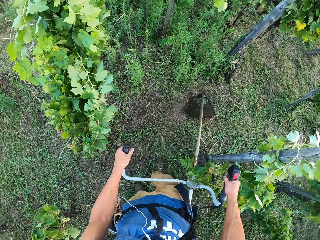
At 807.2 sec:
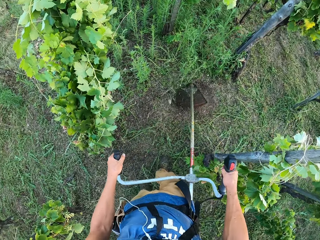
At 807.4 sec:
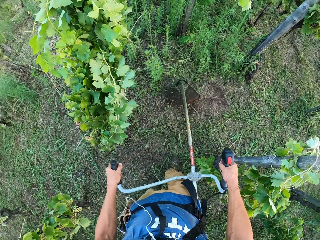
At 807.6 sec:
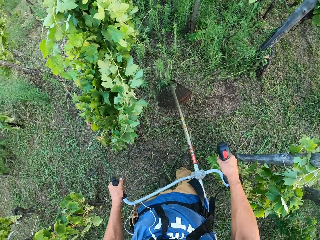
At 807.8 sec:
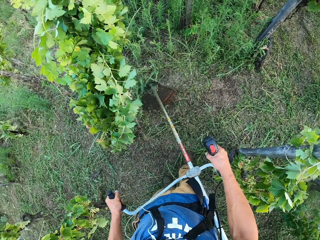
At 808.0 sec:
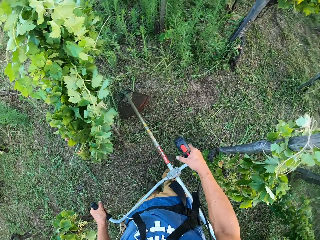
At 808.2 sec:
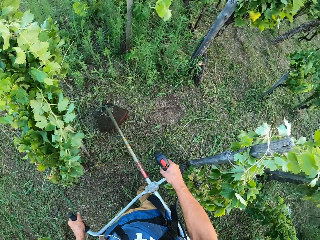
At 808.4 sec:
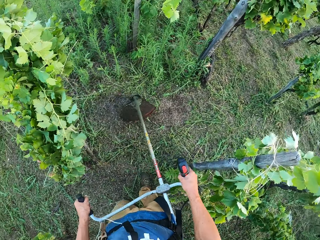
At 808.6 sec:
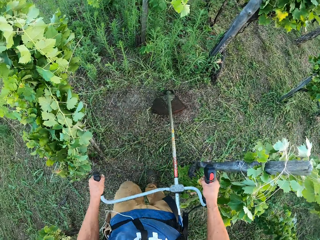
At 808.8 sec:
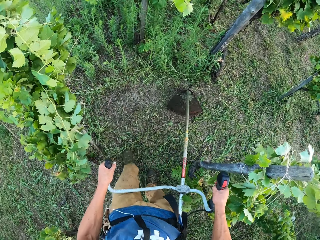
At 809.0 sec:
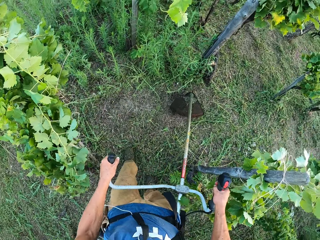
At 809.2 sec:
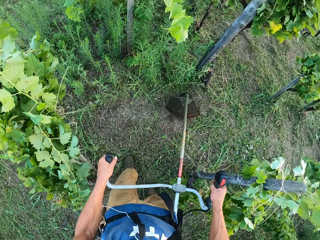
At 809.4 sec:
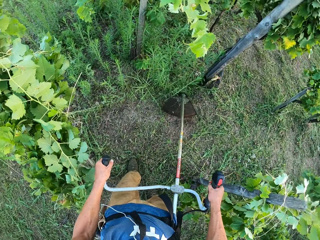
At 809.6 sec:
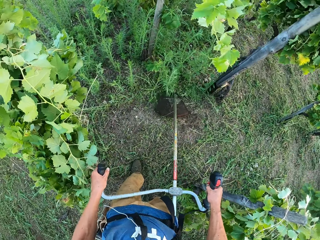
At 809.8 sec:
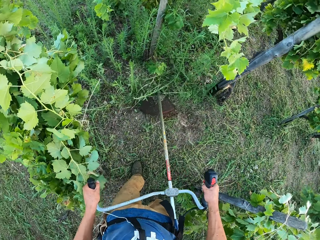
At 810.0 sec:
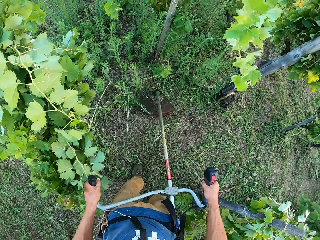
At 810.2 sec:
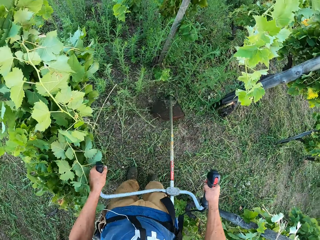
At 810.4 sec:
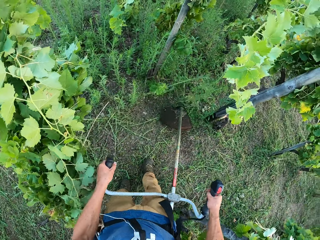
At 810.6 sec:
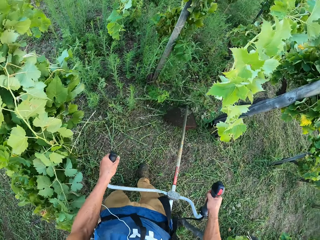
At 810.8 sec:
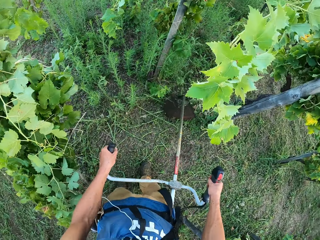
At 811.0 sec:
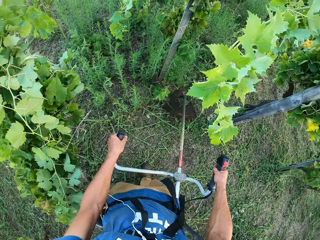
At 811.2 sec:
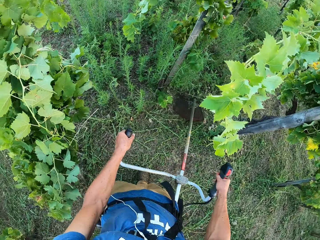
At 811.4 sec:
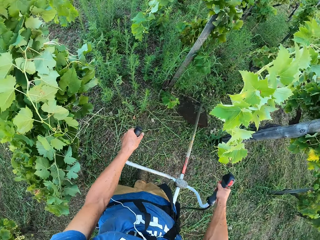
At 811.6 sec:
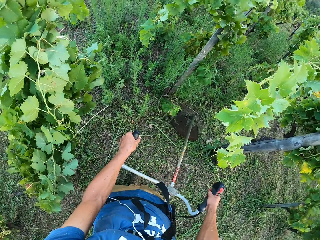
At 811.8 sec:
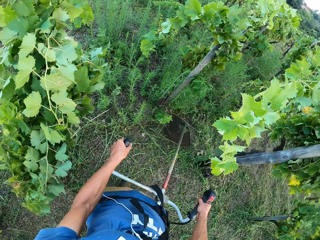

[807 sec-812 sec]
The camera wearer continues to cut the grasses with the machine.

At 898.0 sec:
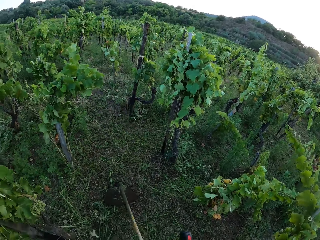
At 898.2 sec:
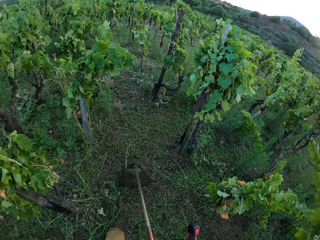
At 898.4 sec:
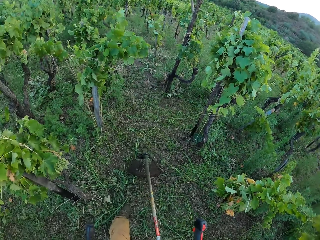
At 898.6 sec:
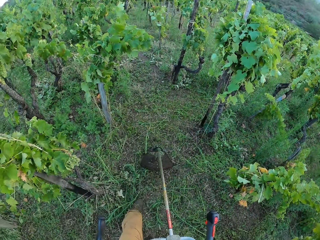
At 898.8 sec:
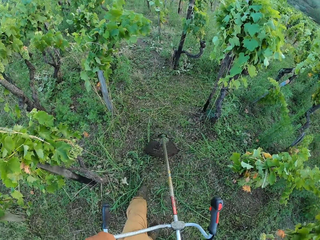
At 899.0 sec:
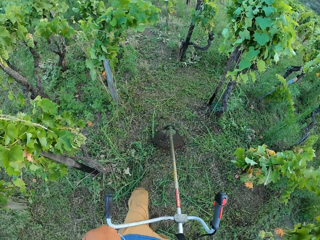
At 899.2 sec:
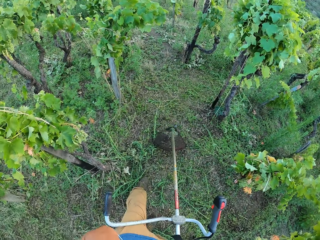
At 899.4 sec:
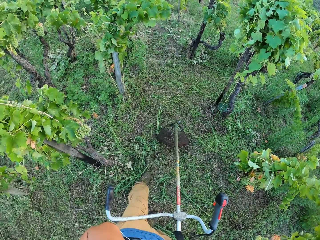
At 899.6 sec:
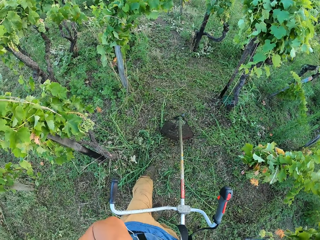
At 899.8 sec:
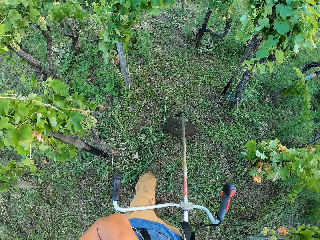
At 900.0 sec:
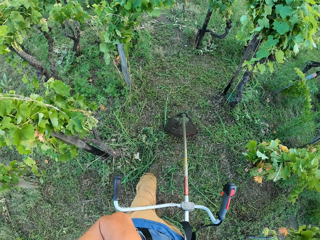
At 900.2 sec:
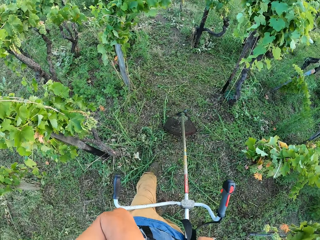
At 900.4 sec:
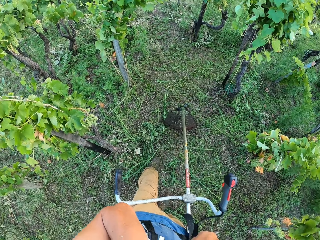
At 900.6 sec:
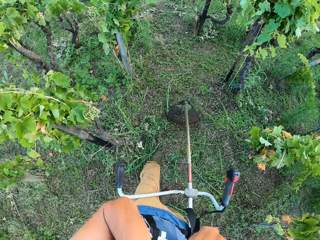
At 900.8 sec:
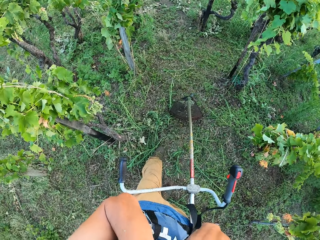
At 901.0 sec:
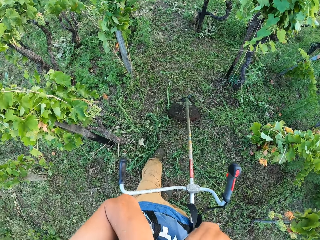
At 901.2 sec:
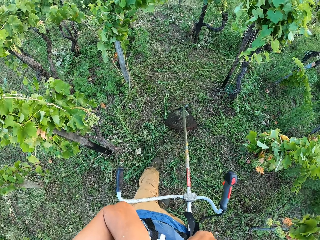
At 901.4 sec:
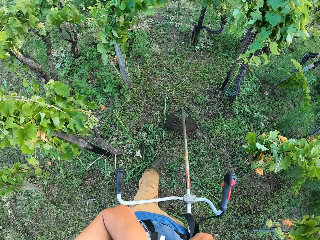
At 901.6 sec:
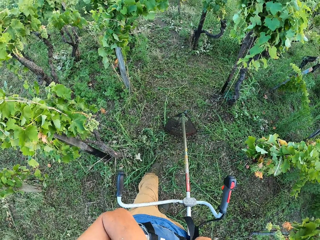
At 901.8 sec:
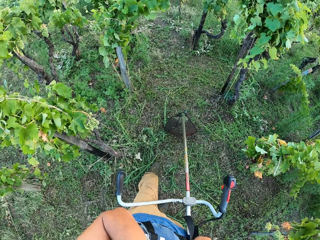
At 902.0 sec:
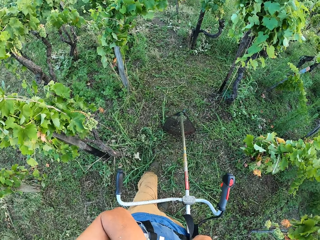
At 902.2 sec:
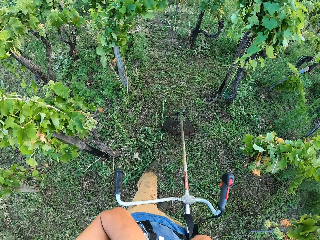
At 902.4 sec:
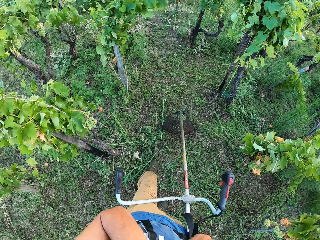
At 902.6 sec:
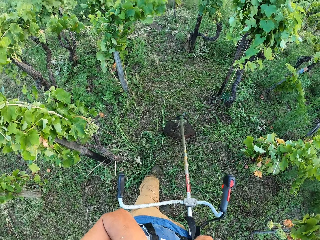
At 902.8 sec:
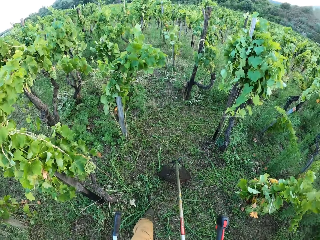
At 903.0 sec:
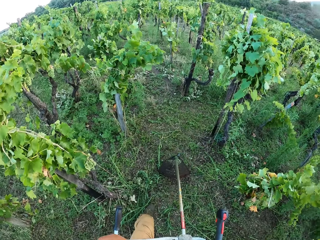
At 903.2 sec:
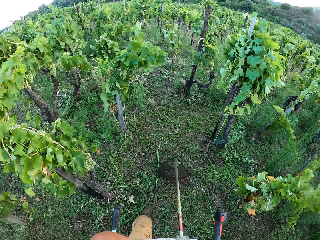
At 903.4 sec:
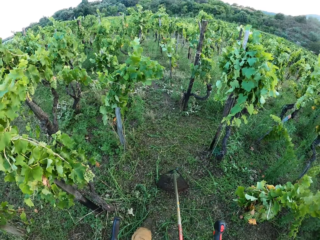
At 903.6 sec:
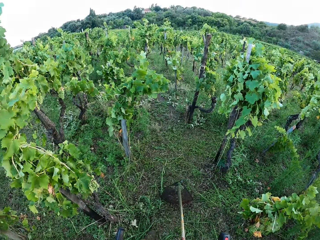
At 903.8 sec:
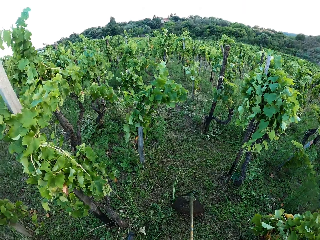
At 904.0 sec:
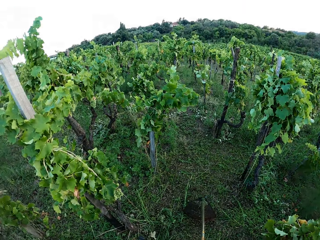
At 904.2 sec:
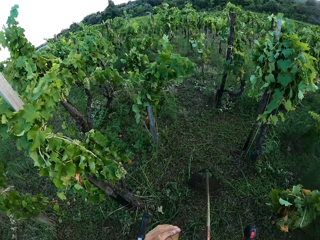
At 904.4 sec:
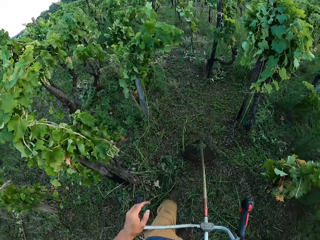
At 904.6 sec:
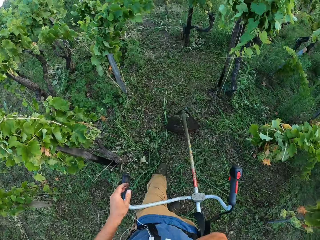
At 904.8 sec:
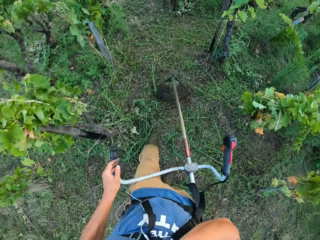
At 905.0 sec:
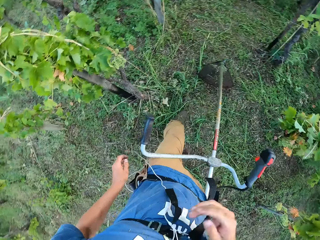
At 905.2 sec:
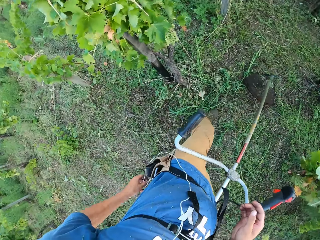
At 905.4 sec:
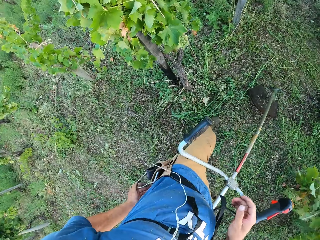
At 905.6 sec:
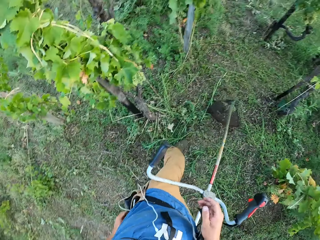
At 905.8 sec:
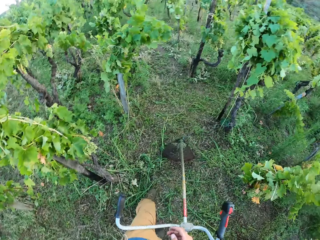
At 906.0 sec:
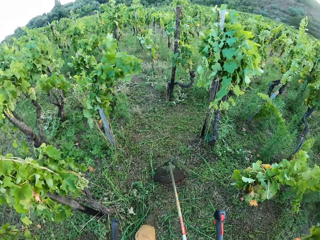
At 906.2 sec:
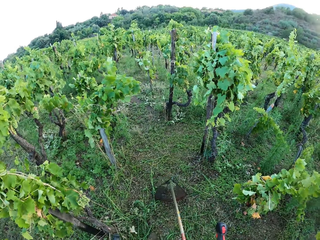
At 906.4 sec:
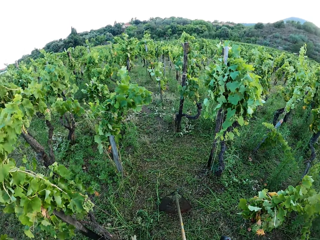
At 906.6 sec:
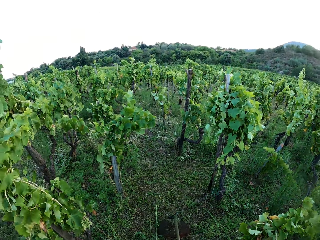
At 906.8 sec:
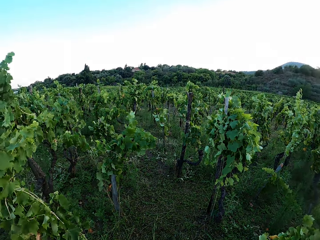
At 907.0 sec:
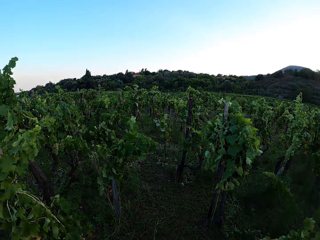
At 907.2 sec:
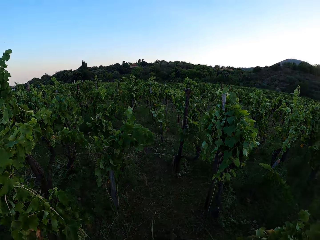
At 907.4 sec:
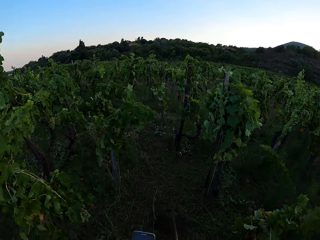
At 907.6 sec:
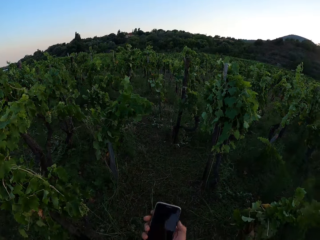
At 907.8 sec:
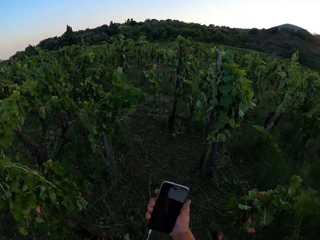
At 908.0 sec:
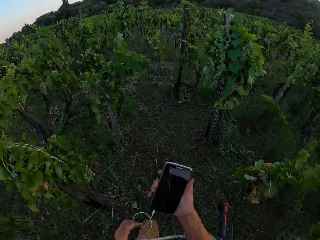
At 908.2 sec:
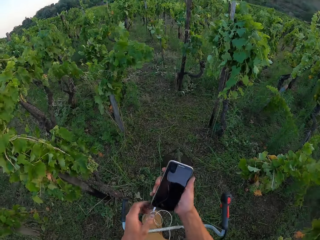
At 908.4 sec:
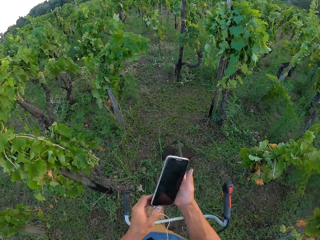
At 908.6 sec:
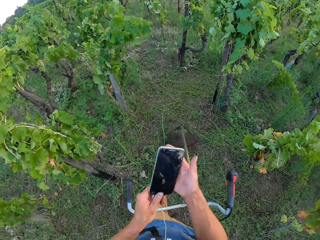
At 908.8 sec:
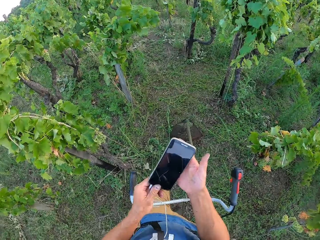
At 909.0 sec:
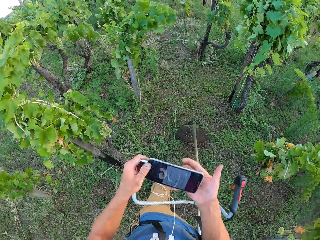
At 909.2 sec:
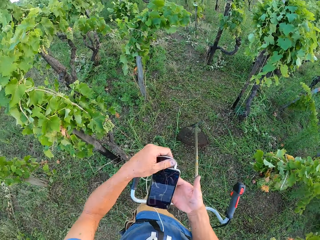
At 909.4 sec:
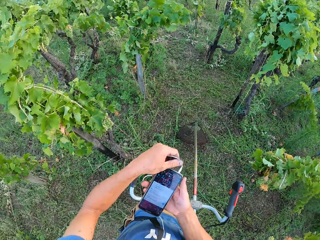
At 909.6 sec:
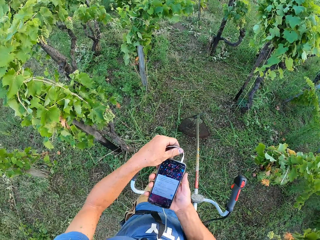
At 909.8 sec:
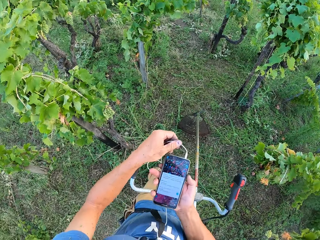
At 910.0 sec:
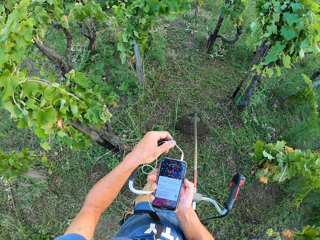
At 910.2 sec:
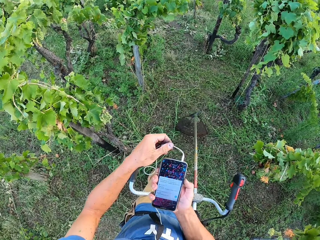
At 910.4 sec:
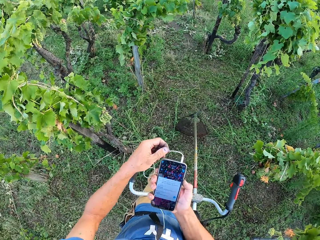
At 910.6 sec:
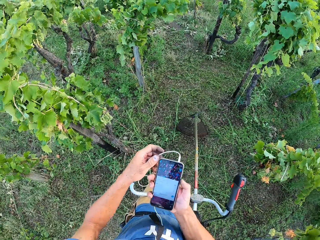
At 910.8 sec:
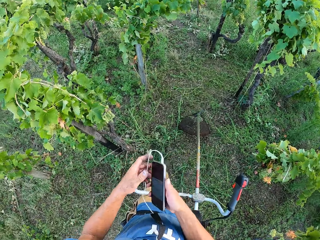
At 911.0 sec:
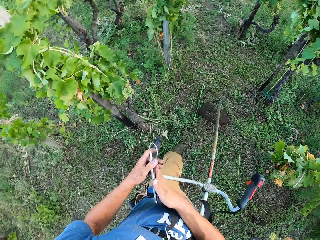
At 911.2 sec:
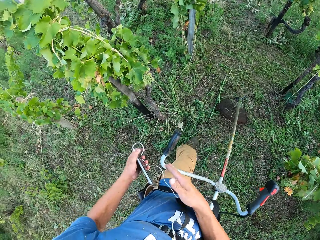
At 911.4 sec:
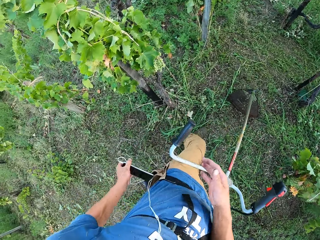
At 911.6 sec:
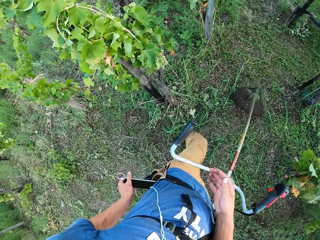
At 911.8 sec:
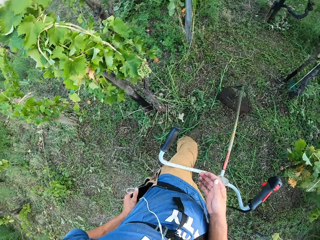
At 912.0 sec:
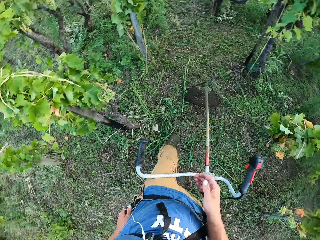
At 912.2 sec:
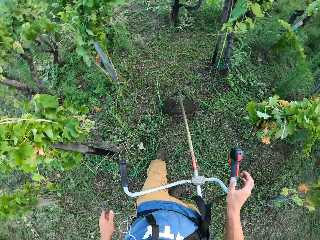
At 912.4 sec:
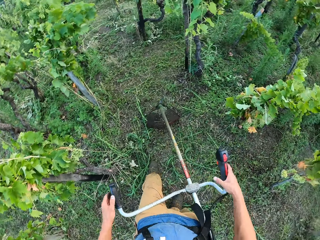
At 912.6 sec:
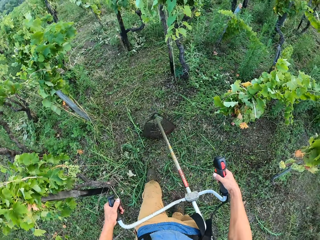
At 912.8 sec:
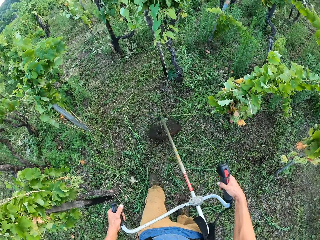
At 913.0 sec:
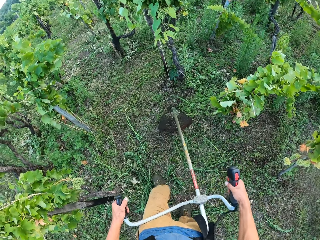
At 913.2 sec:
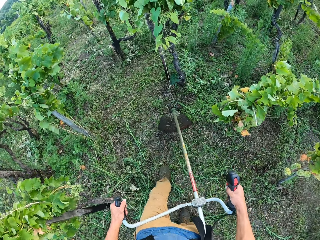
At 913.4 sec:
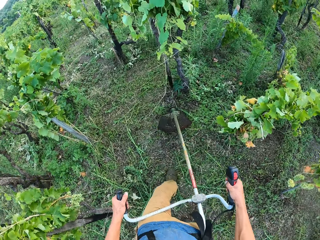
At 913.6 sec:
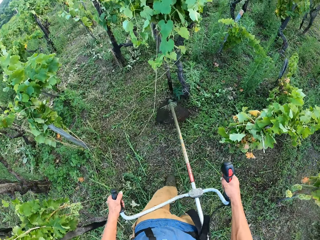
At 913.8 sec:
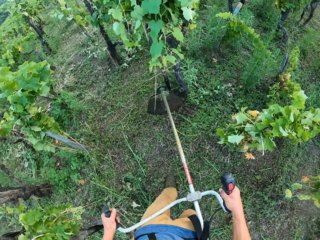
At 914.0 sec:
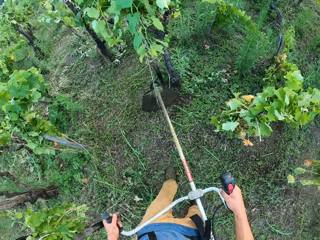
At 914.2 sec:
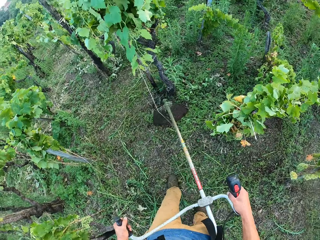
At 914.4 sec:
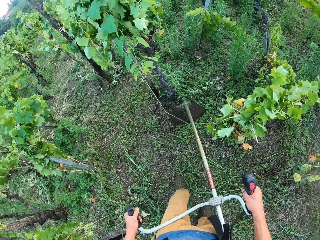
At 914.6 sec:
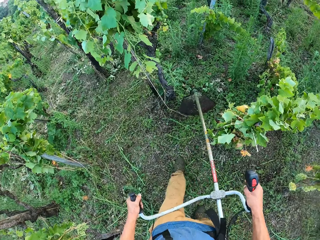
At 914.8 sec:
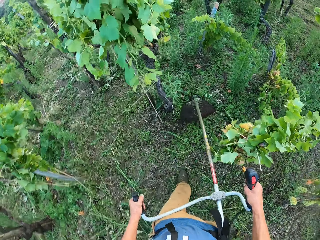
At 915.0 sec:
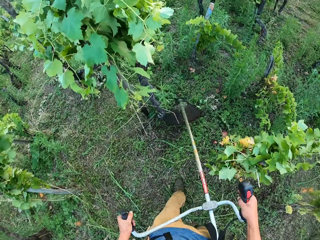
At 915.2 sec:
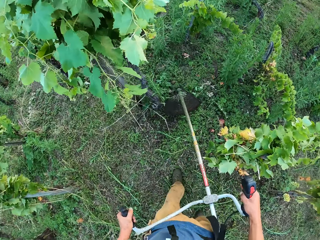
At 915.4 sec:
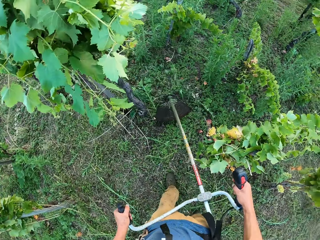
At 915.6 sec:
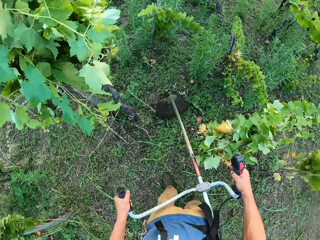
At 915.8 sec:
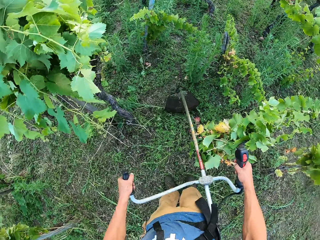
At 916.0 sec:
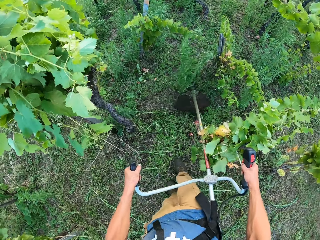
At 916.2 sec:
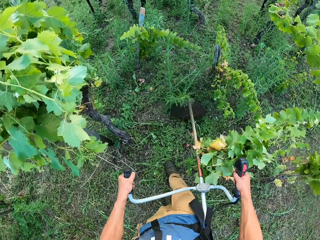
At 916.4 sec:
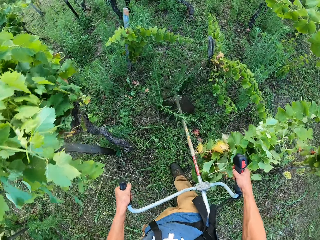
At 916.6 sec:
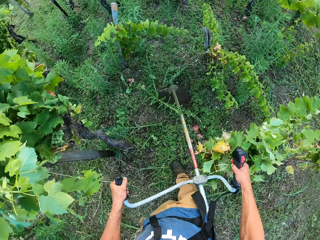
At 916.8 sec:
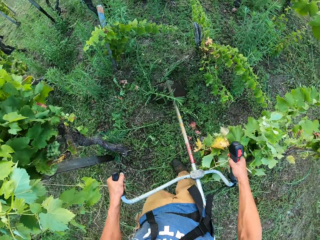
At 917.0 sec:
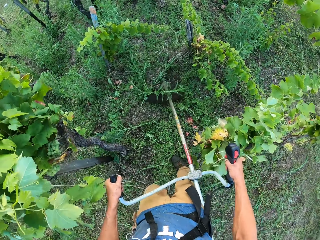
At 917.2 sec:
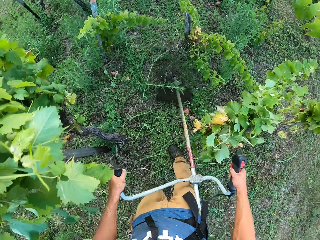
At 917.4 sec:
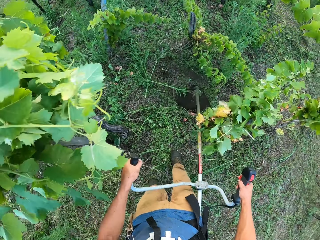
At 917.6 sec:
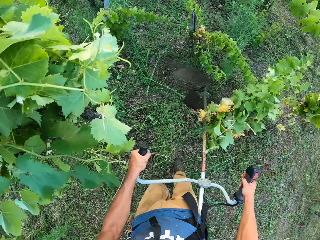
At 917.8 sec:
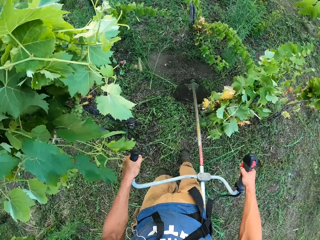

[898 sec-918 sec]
The camera wearer rests the handle of the grass cutting machine on his left leg. He adjusts his camera. He takes out a phone from his pocket. He turns the phone upside down. He presses the phone. He puts the phone in his pocket. He grabs the handles of the grass cutting machine with his two hands. He cuts the grasses with the grass cutting machine.
